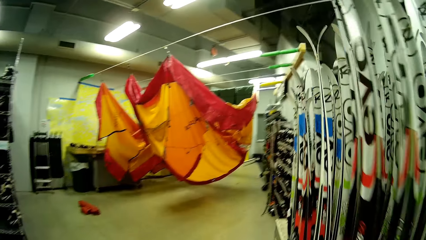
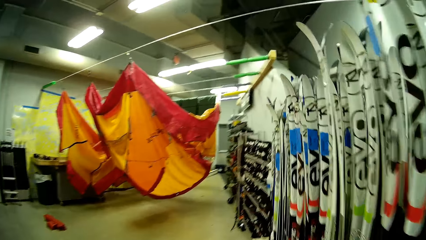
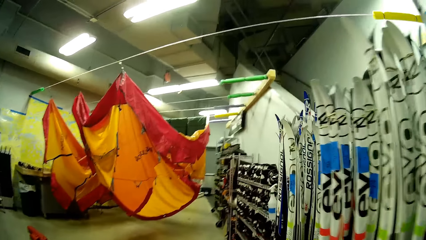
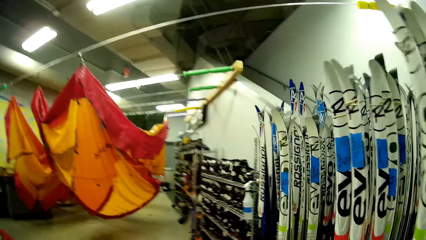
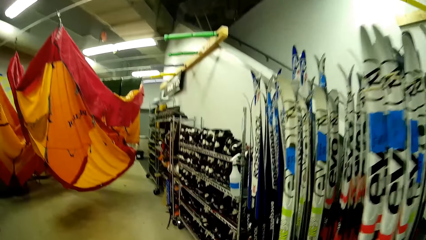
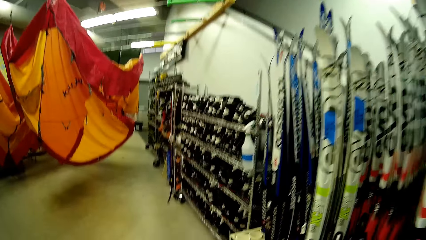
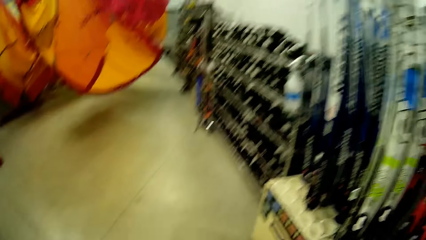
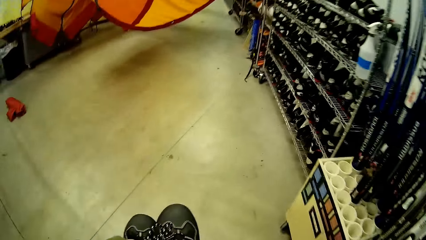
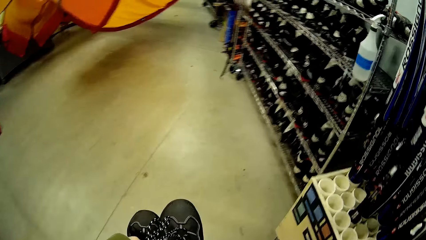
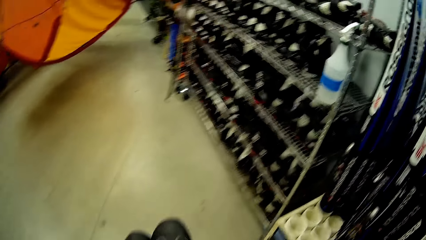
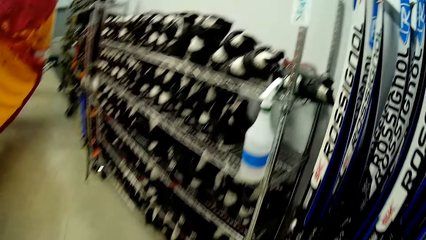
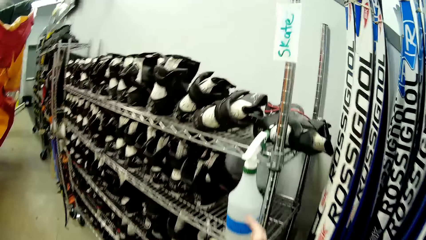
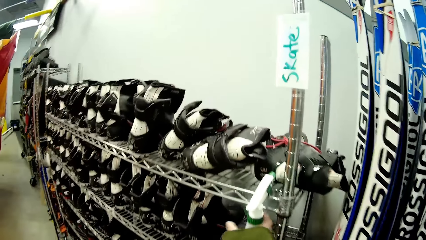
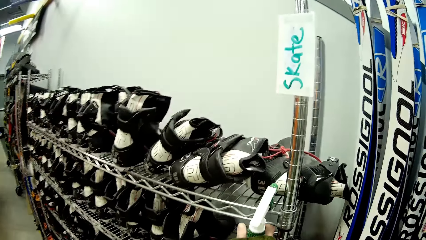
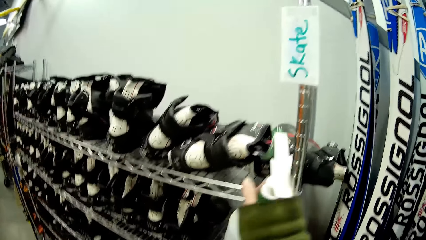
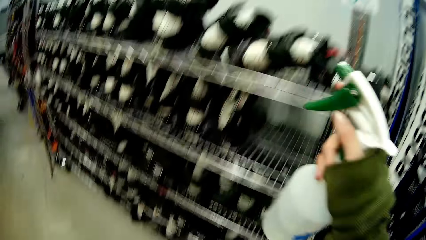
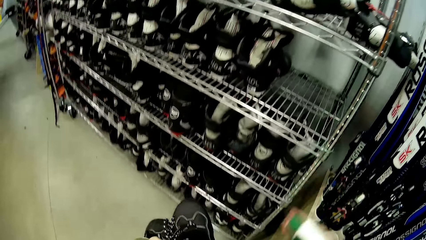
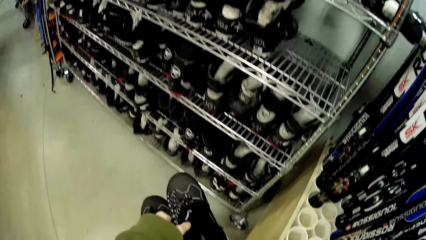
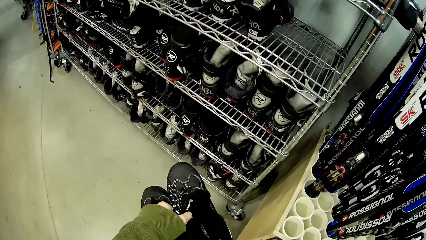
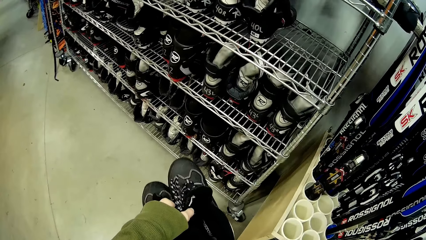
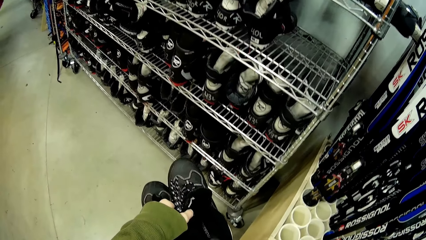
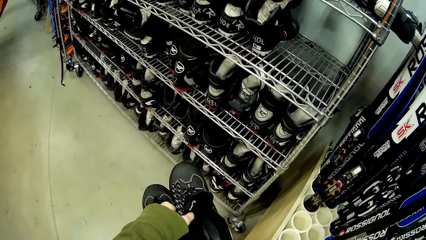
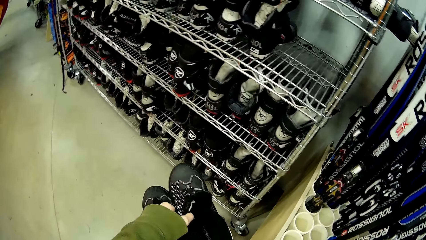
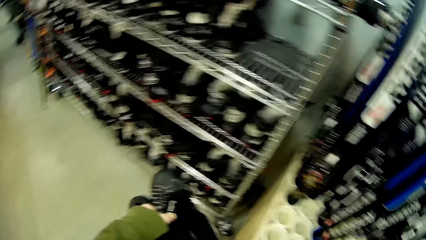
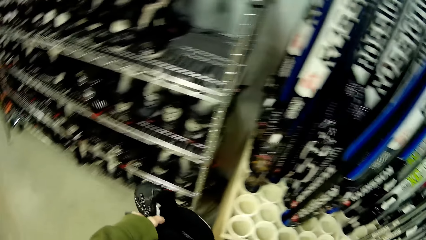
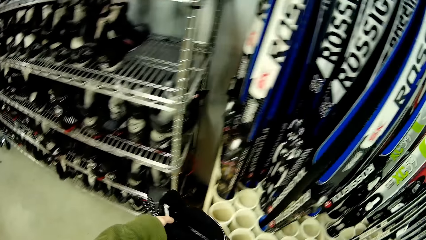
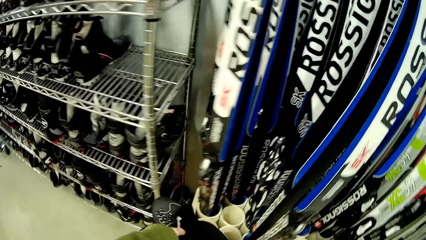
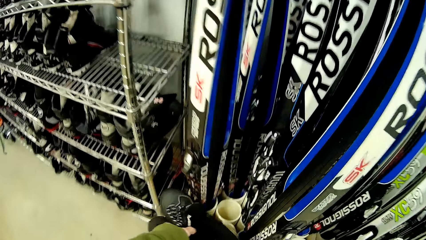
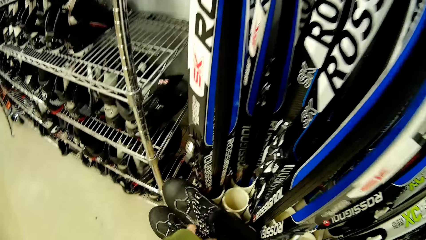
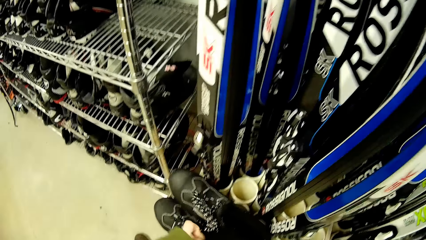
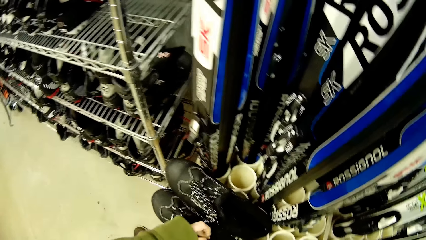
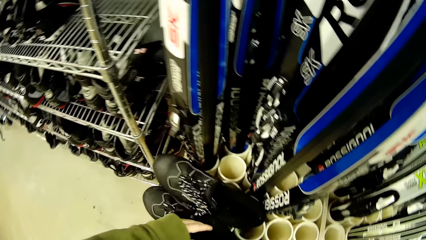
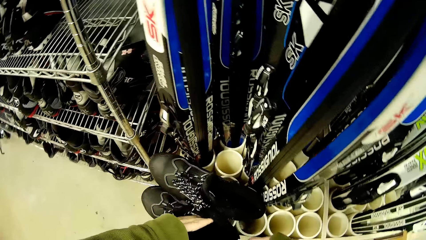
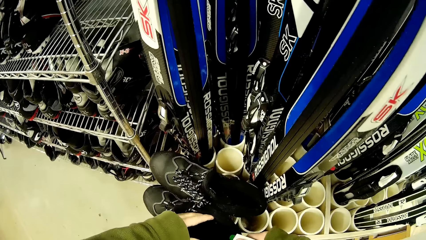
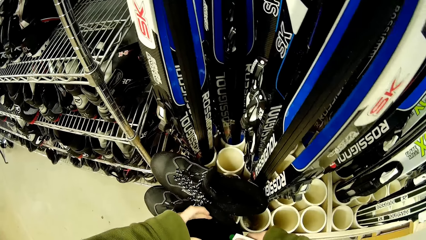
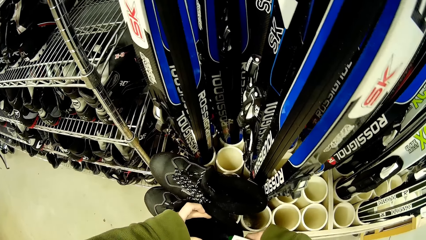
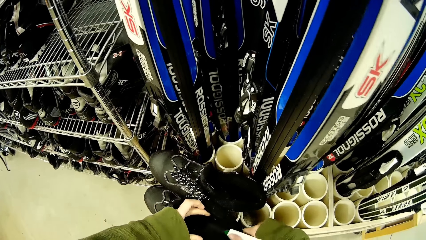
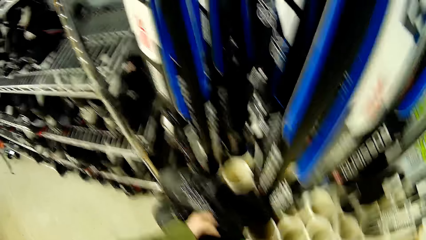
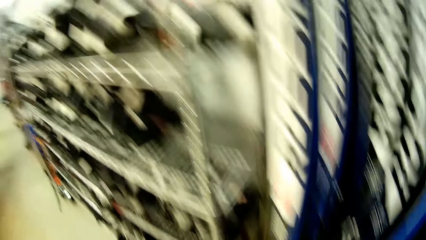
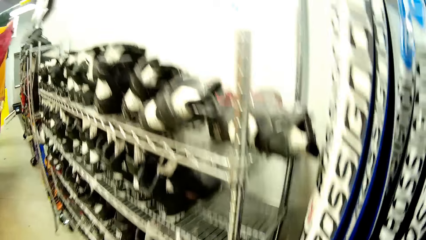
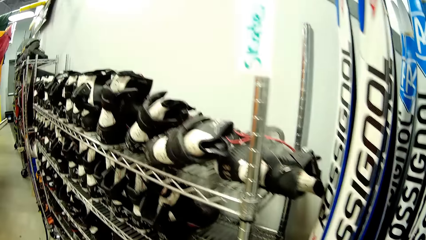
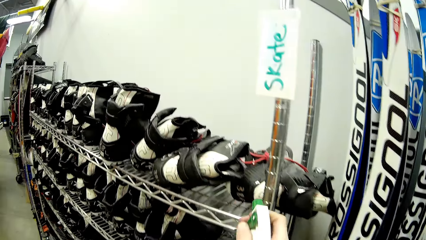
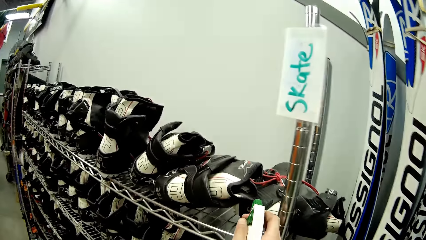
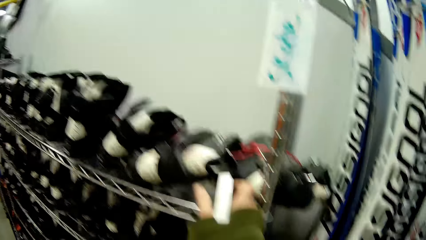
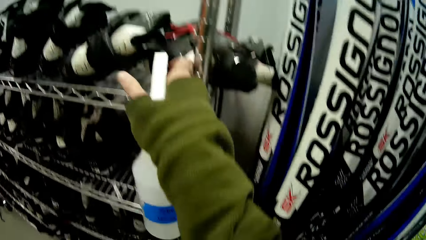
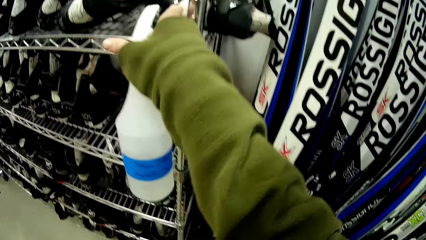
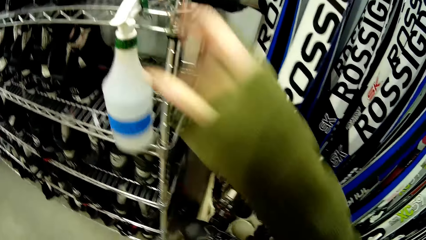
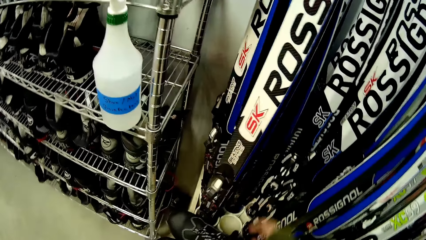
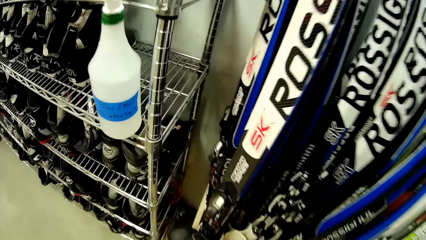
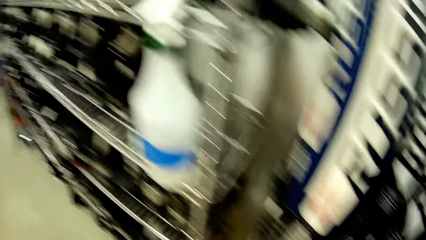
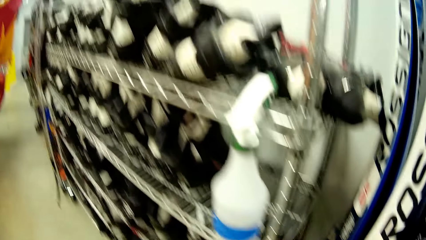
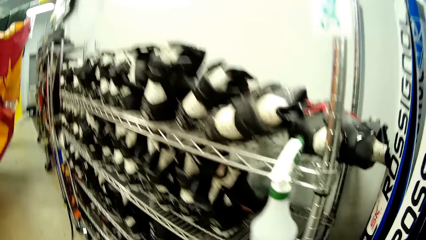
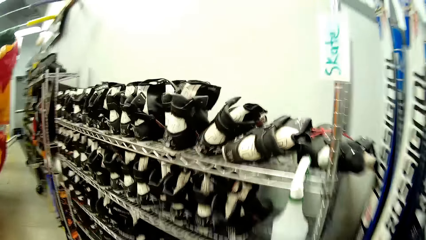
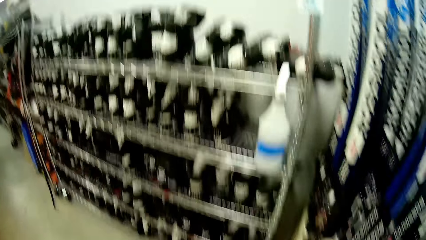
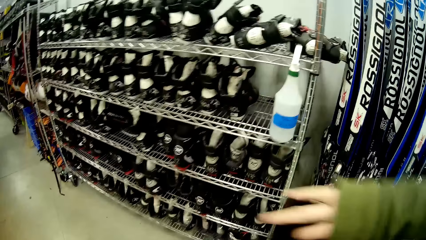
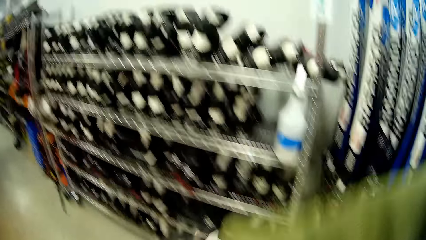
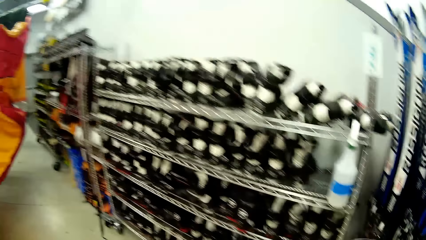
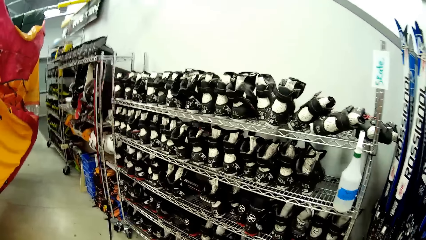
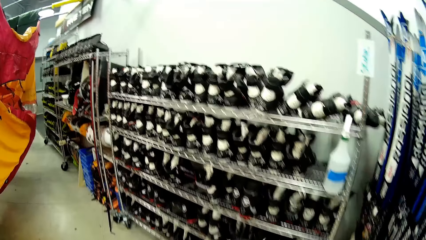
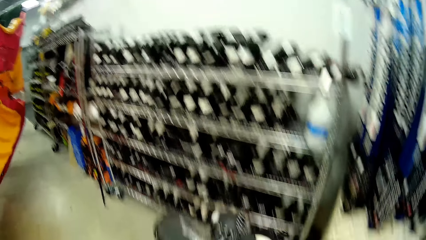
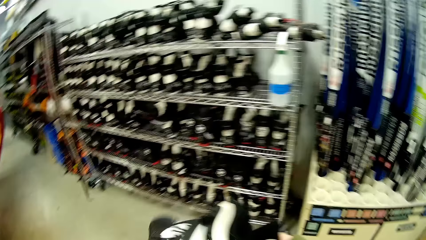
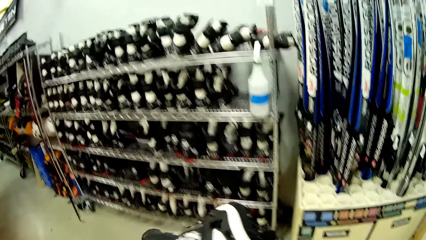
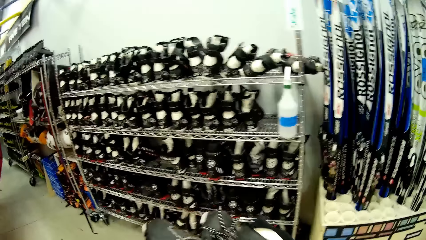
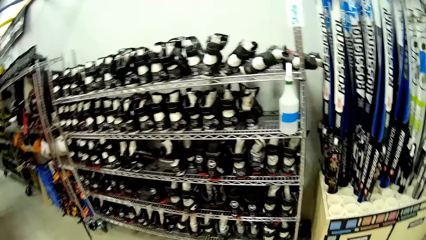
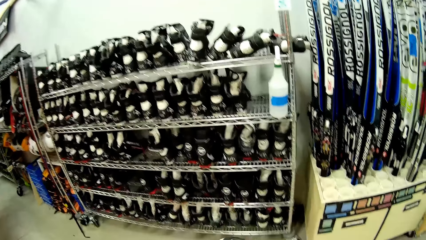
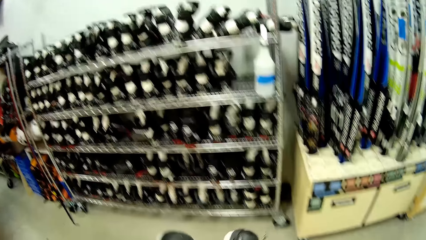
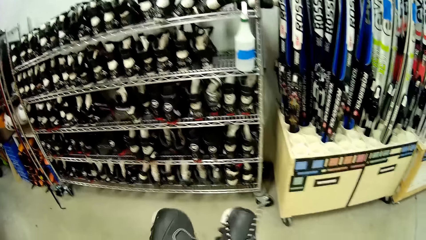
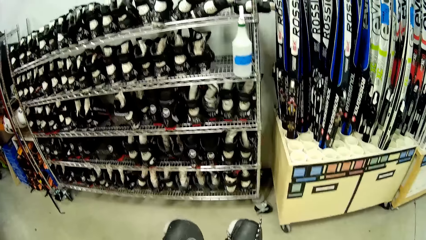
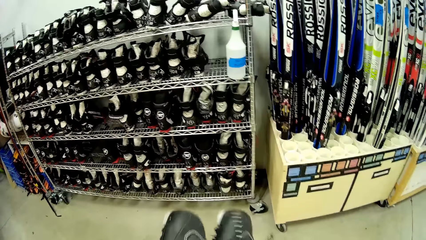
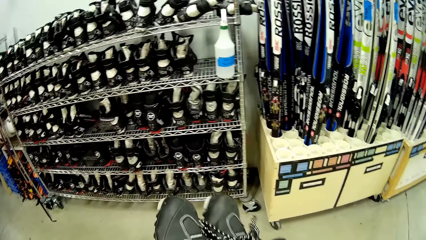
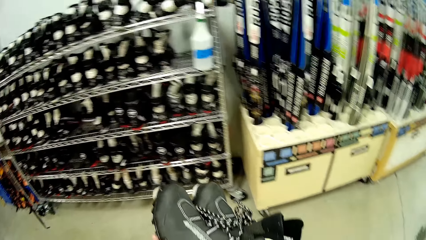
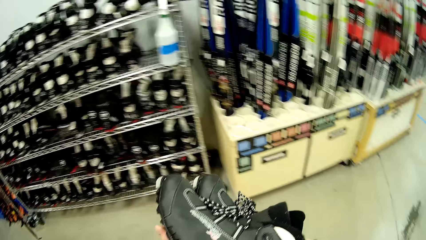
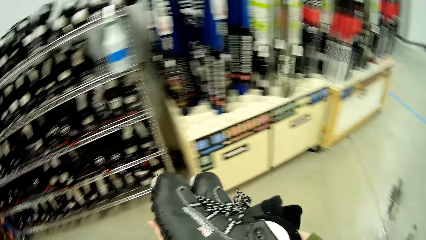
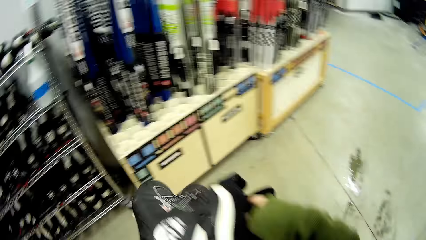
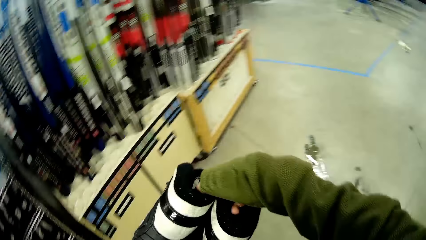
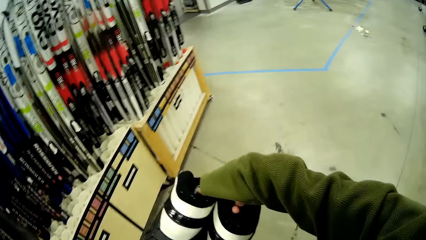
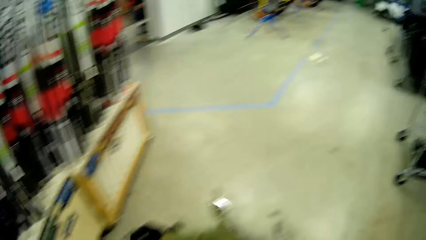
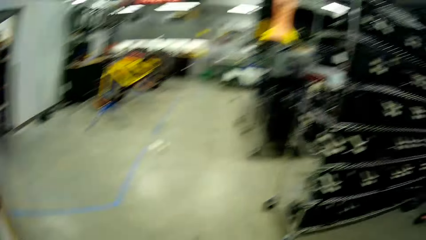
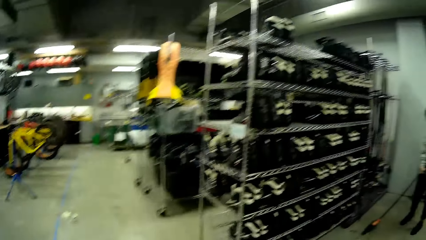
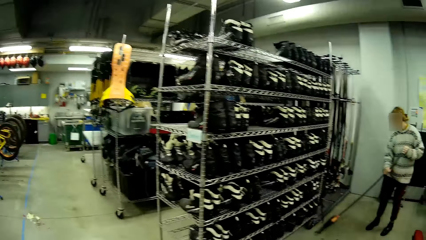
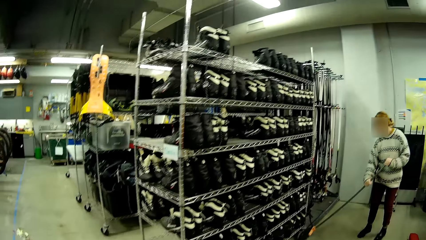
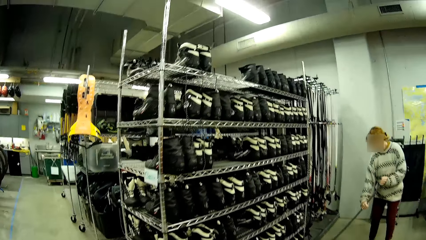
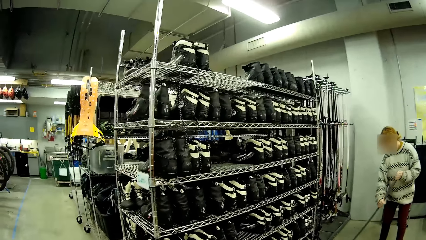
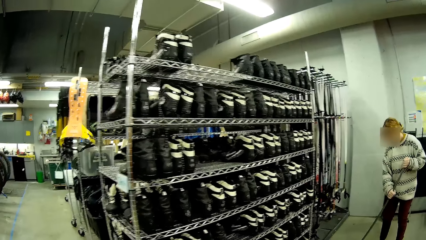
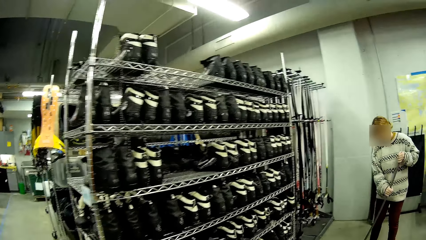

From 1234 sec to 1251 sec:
The camera wearer stares in the room. They pick a hand sanitizer from the shelf. They spray the shoe. They stare in the room. They spray the shoe again. They put the shoe down. They put the sanitizer on the shoe rack. They pick shoes. They walk around the store. They stare in the room.
